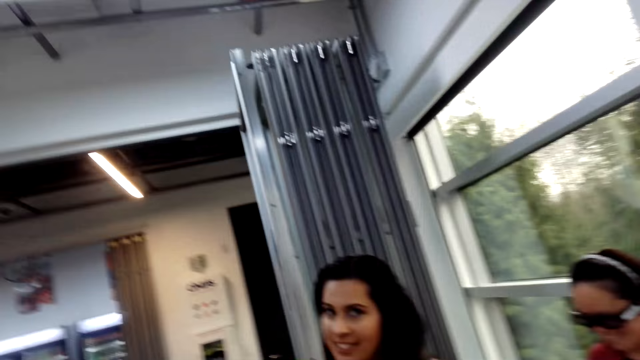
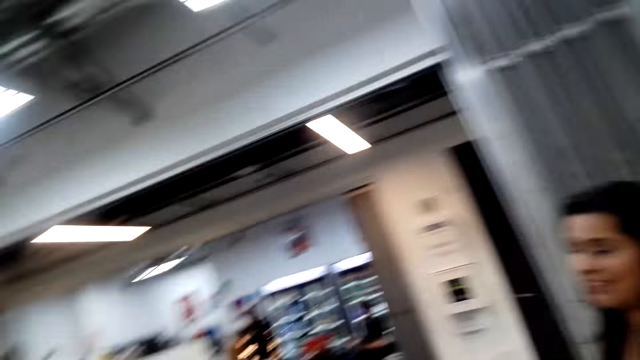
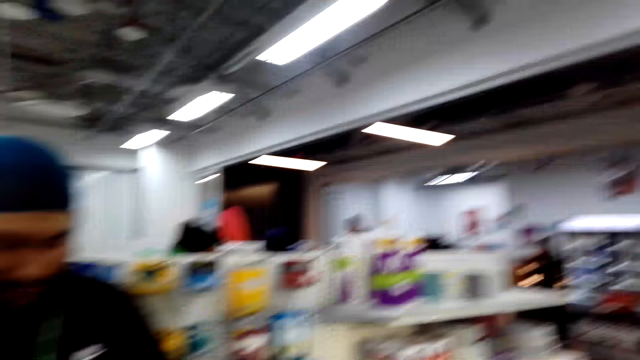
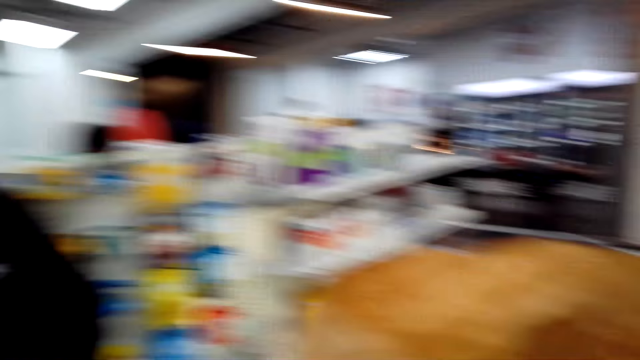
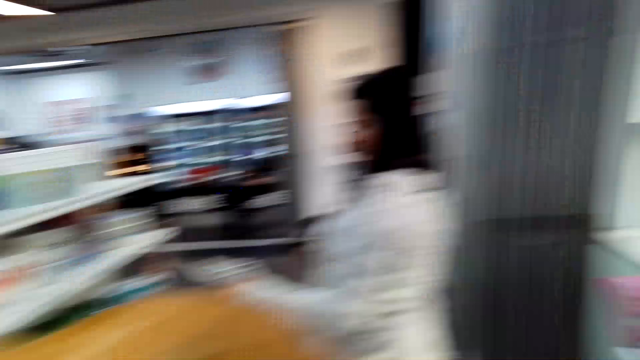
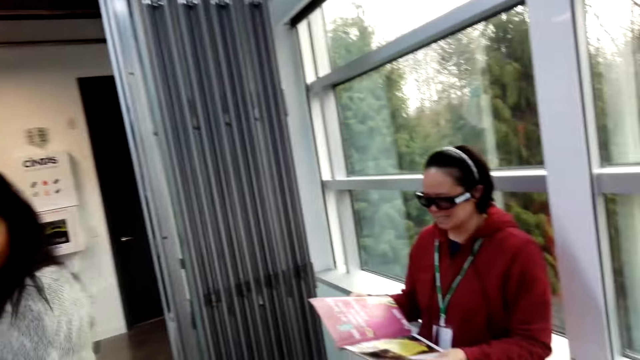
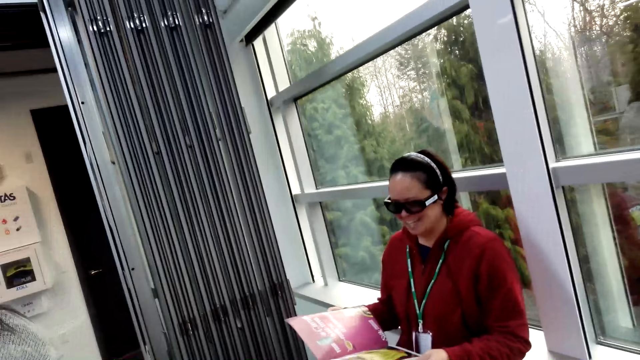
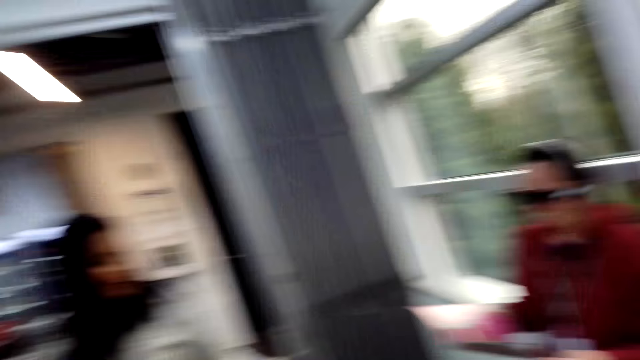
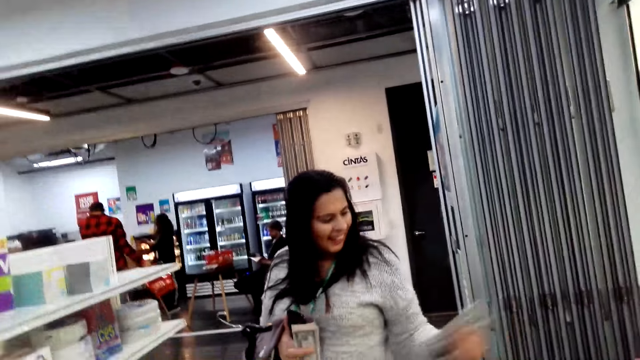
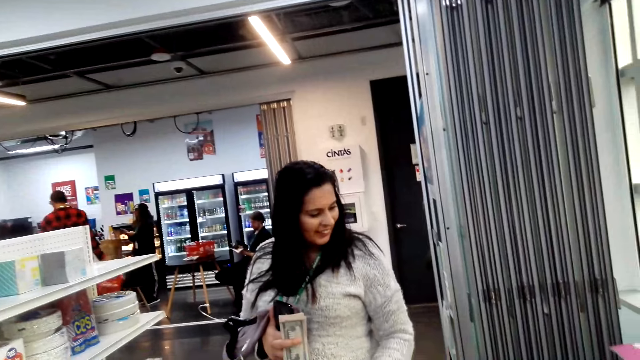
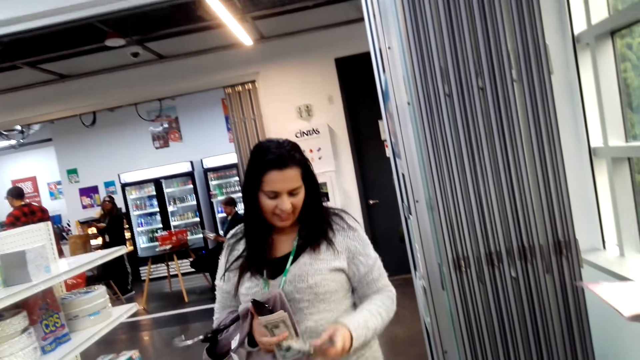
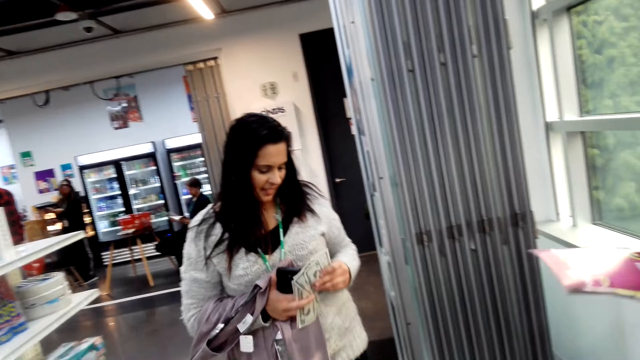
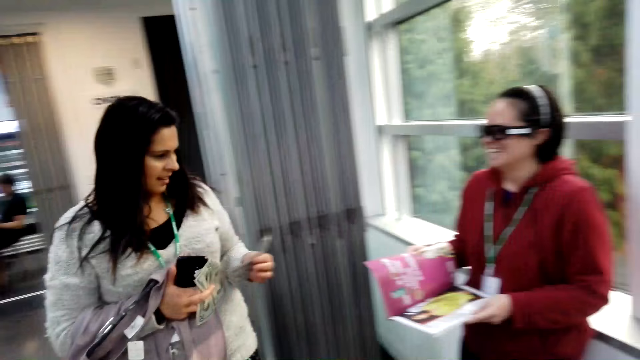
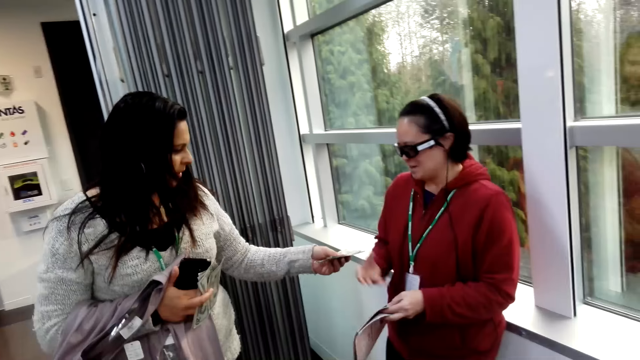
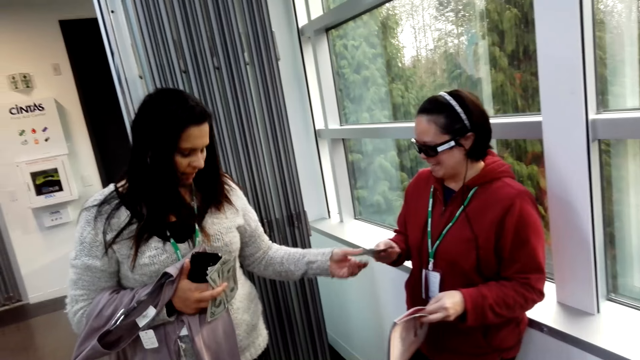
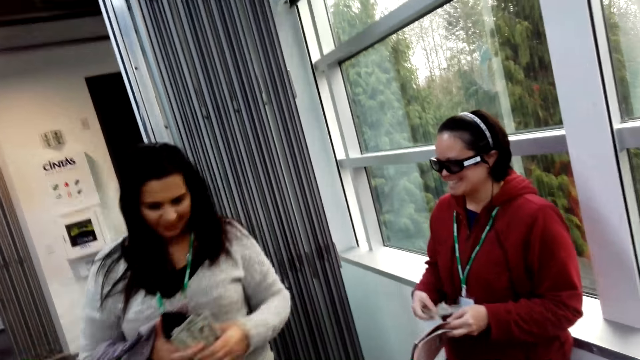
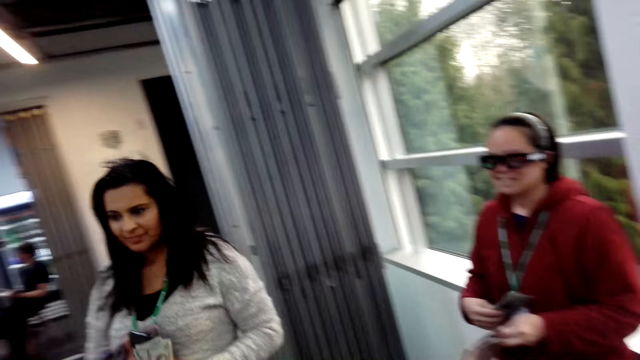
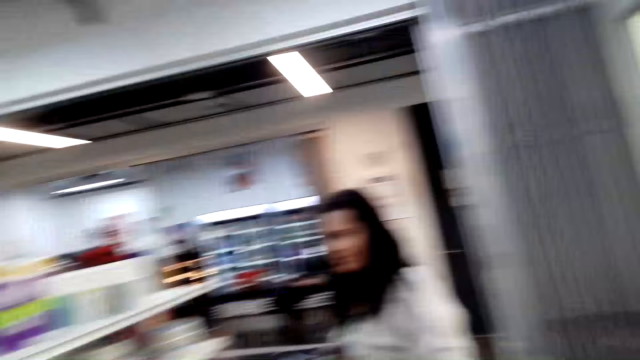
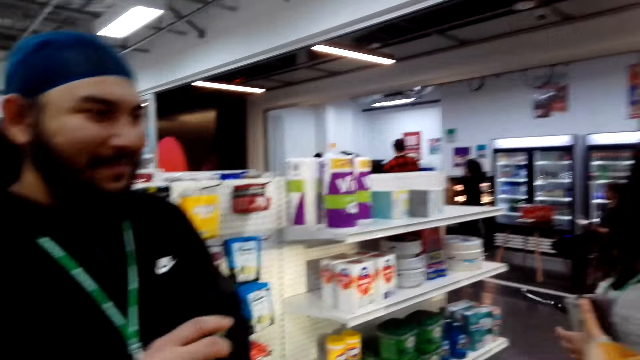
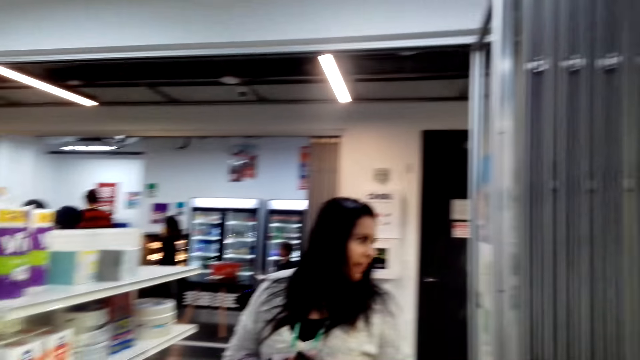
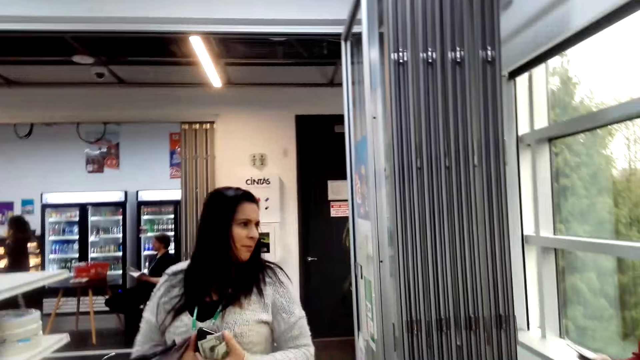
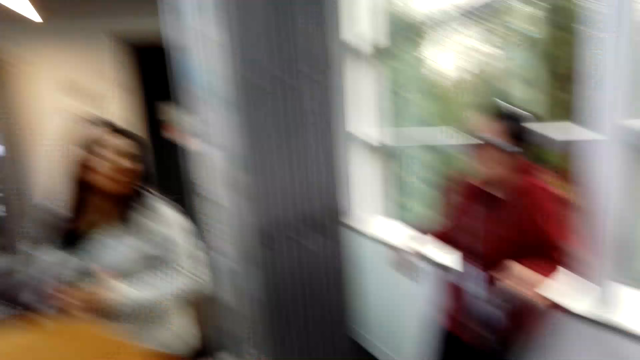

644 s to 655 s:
The camera wearer converses with a lady. They look around. The lady takes cash from the left hand. The lady hands the cash to another lady. The camera wearer looks around.

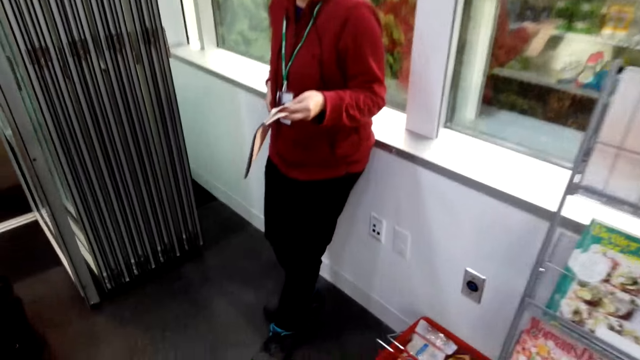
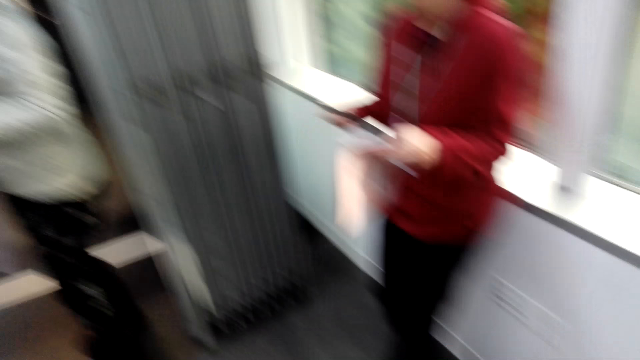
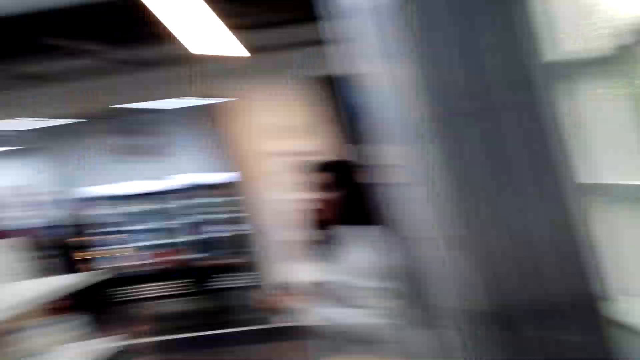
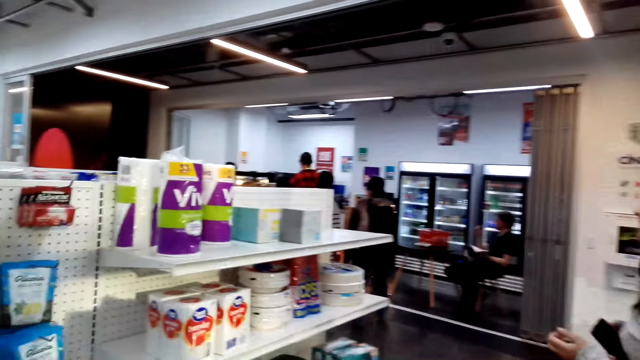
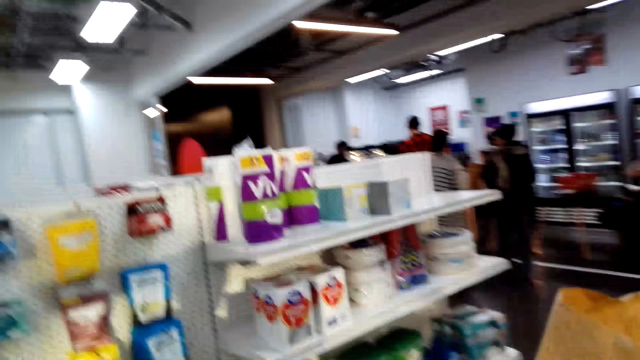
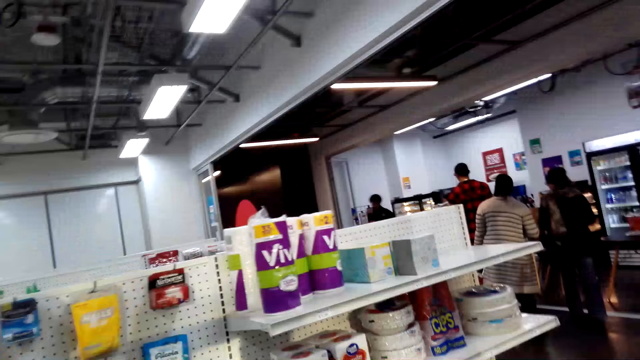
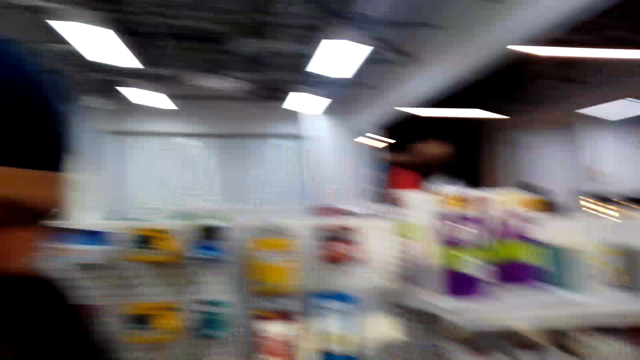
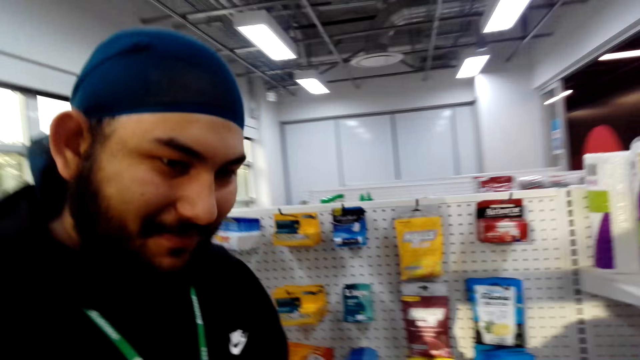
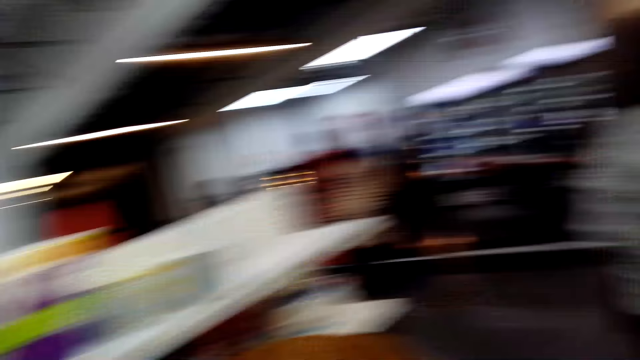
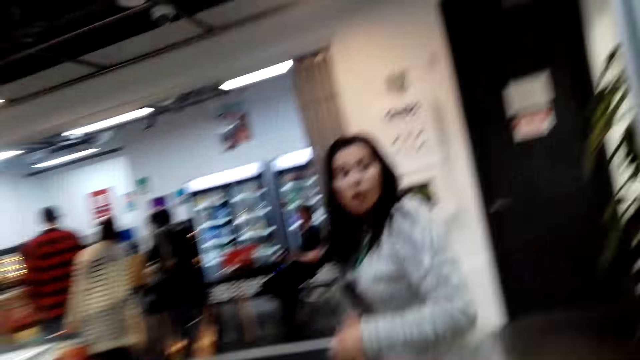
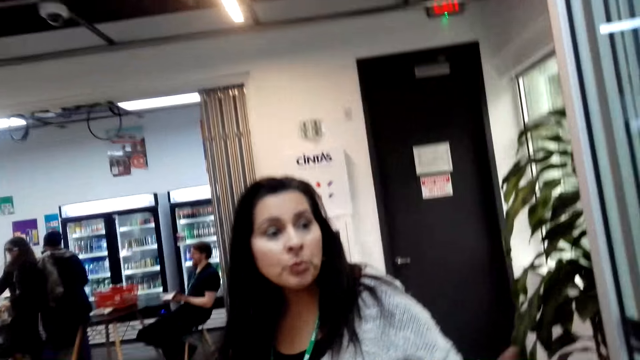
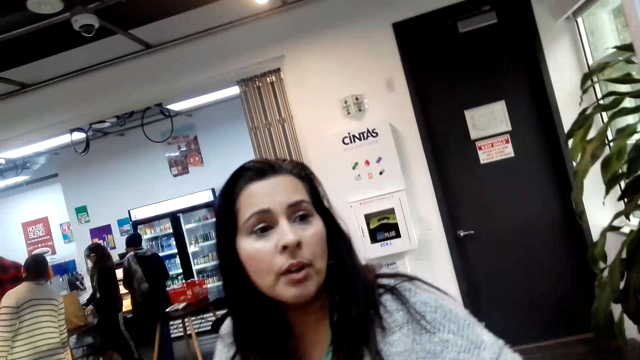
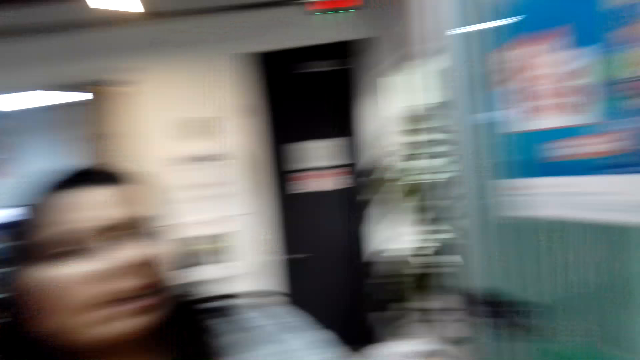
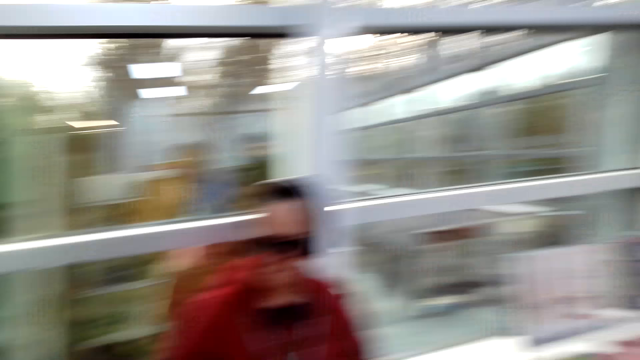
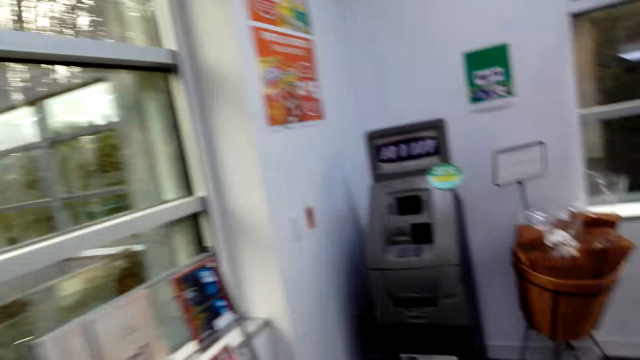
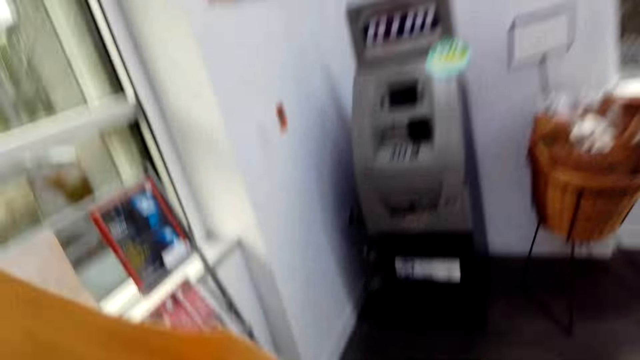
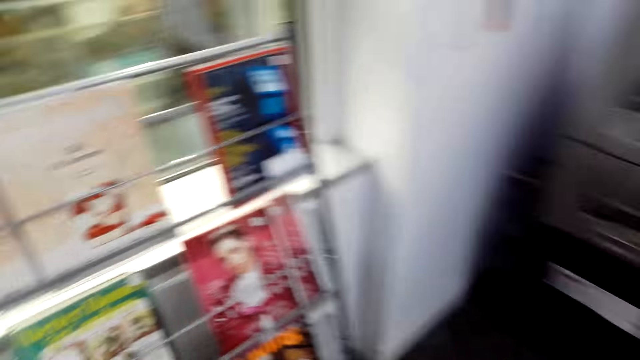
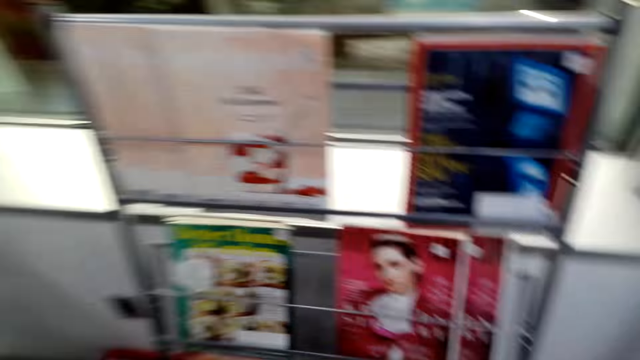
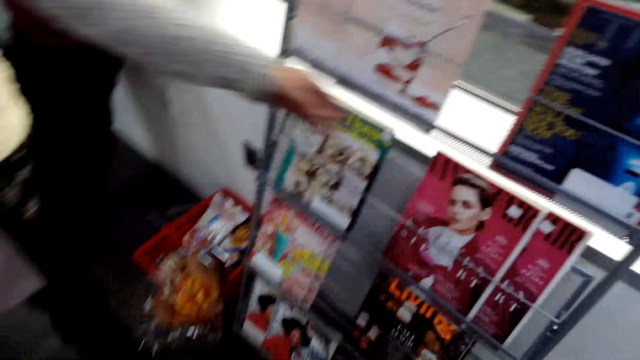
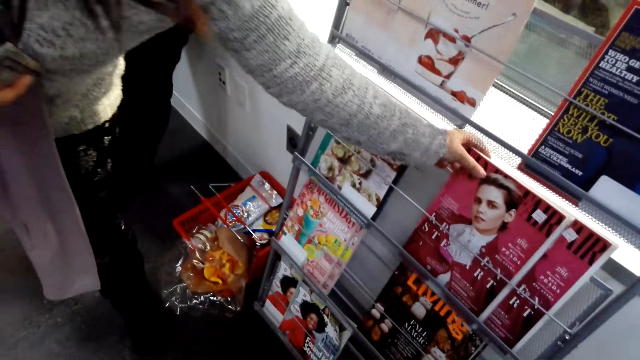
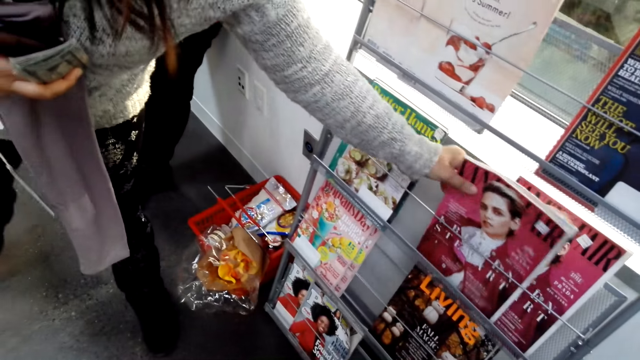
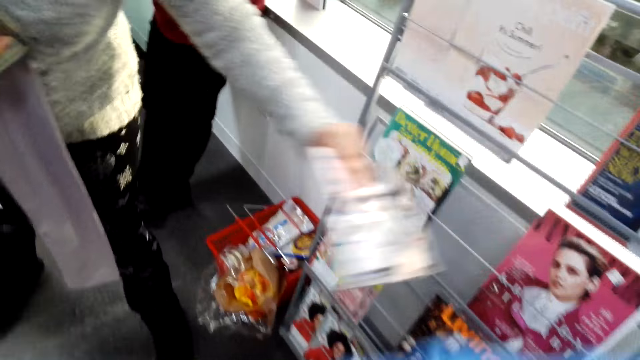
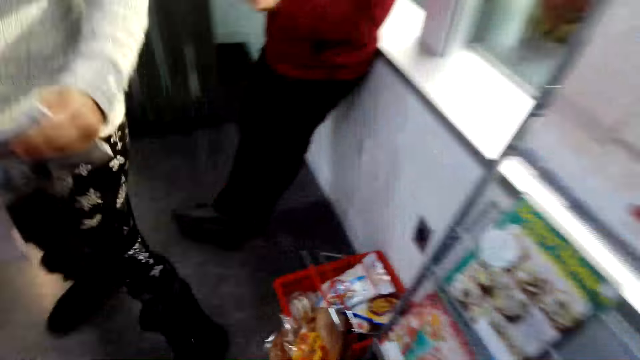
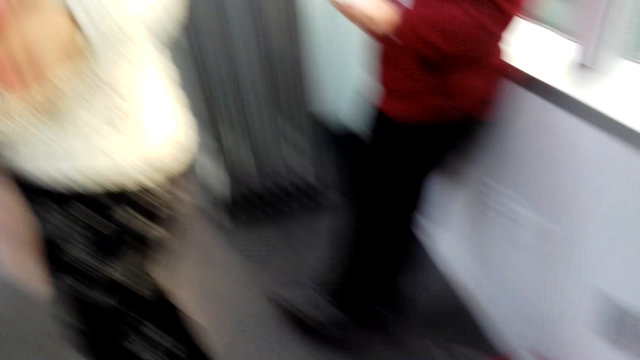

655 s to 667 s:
The camera wearer interacts with a man. They walk around. They walk towards the ATM machine. A lady picks up a book with her left hand.
